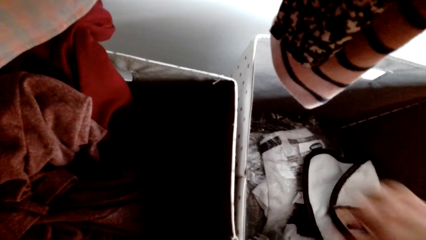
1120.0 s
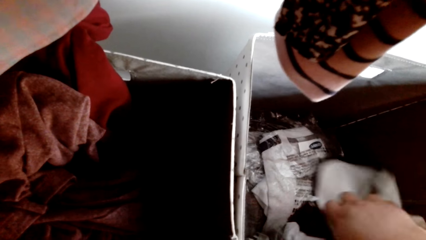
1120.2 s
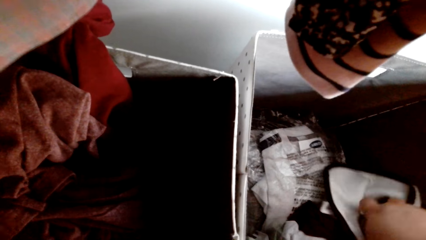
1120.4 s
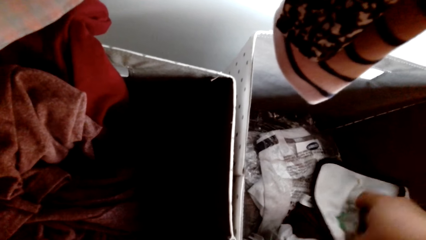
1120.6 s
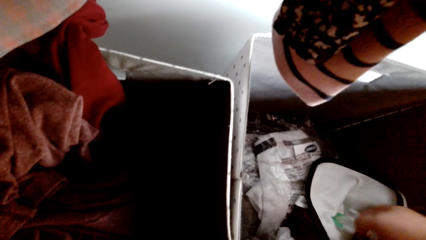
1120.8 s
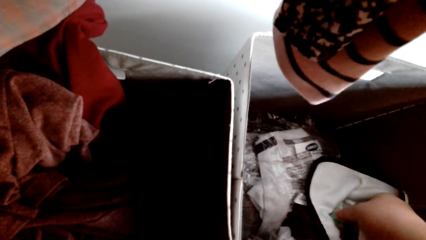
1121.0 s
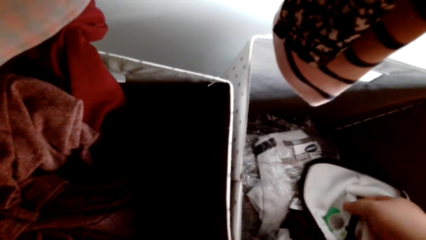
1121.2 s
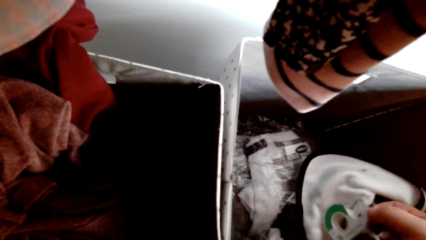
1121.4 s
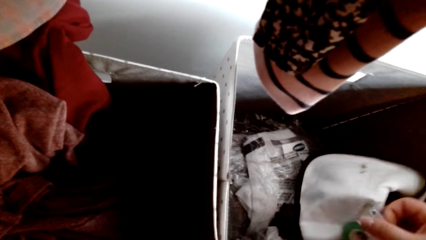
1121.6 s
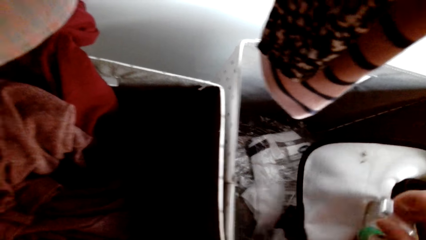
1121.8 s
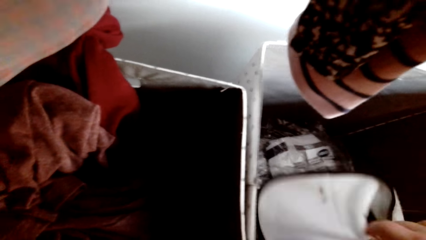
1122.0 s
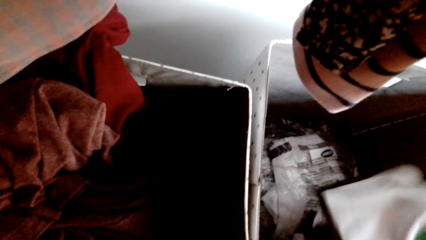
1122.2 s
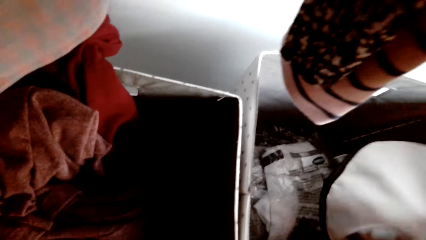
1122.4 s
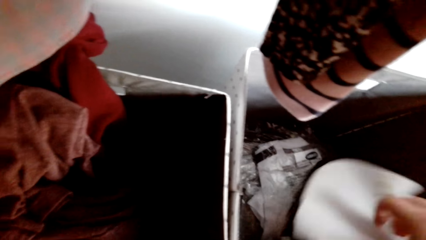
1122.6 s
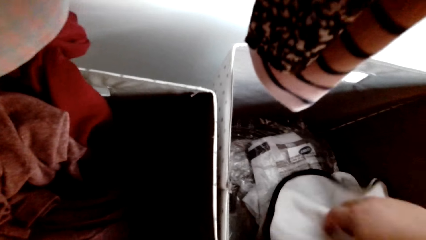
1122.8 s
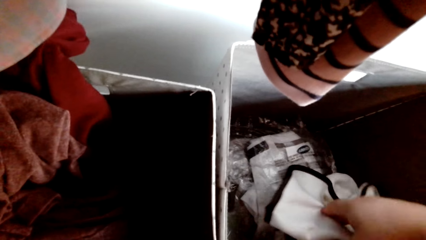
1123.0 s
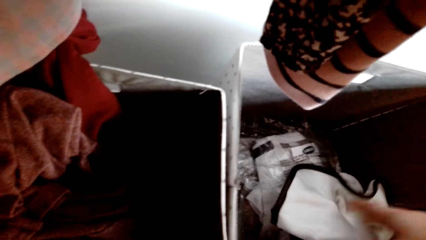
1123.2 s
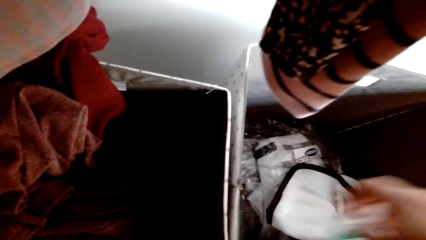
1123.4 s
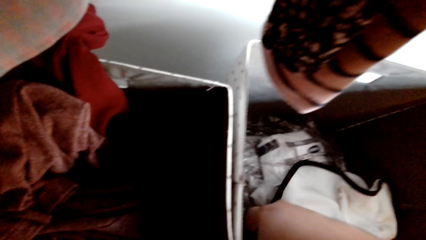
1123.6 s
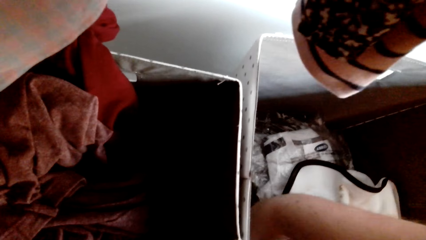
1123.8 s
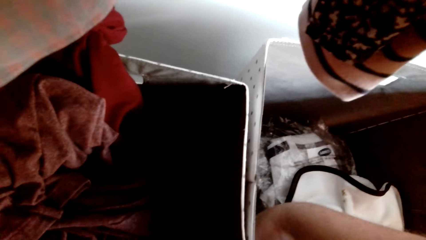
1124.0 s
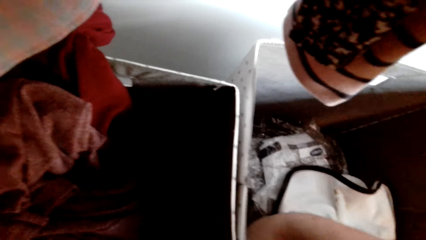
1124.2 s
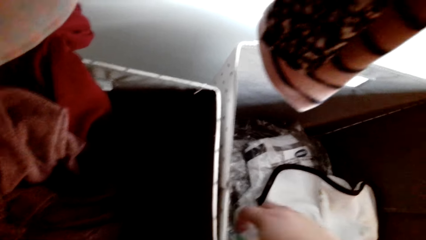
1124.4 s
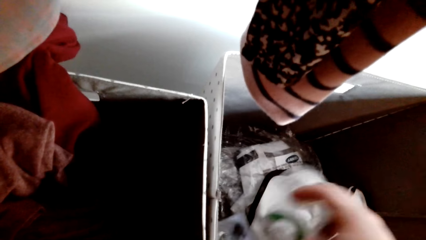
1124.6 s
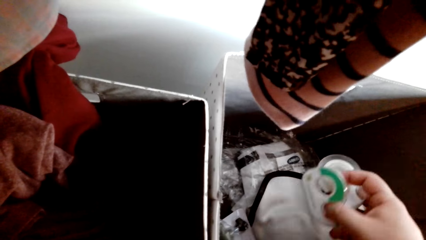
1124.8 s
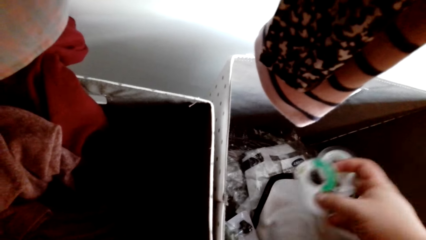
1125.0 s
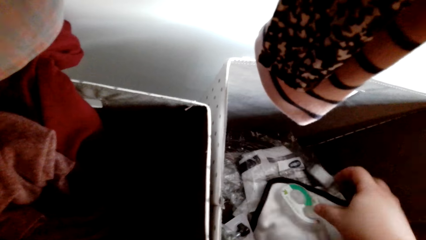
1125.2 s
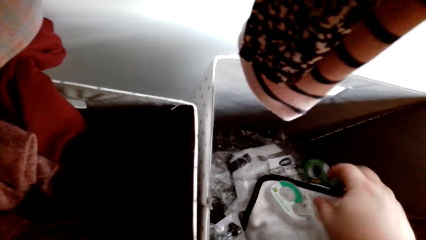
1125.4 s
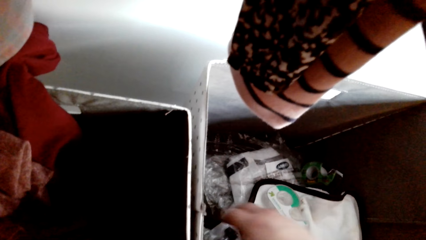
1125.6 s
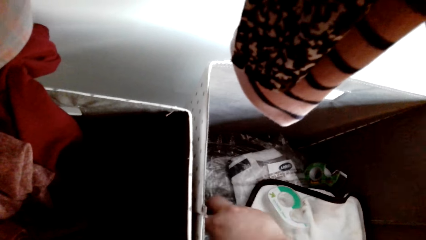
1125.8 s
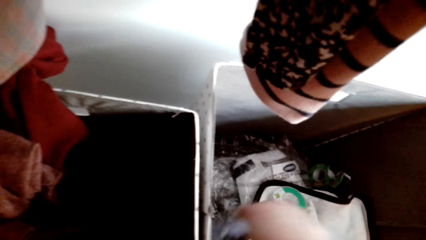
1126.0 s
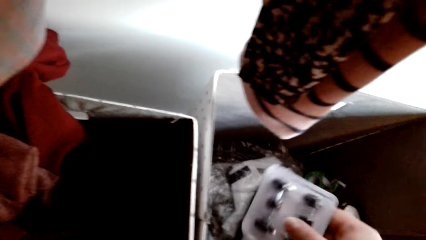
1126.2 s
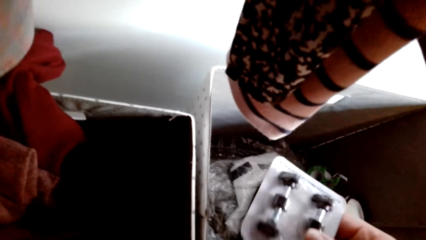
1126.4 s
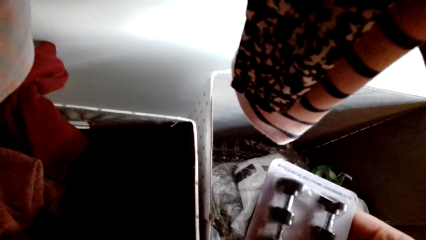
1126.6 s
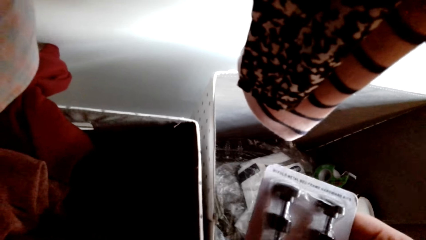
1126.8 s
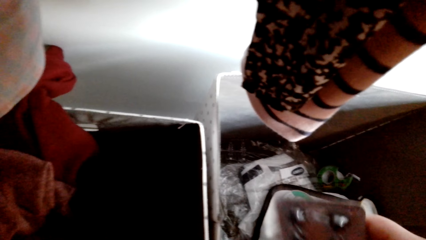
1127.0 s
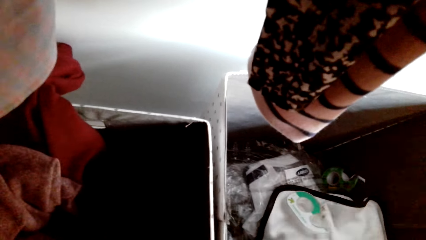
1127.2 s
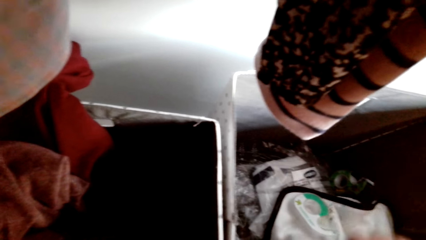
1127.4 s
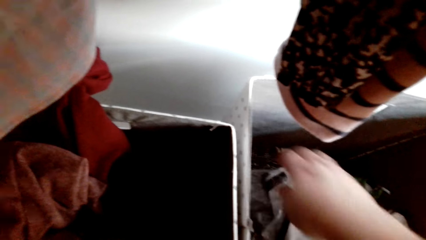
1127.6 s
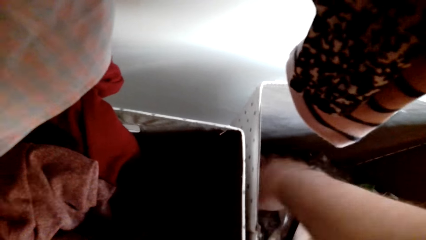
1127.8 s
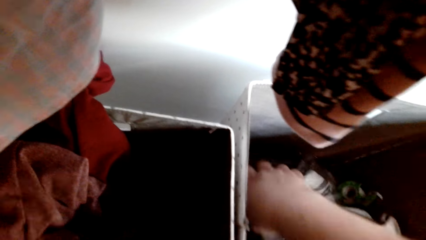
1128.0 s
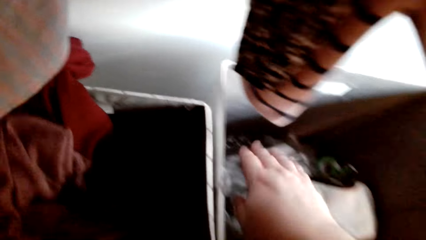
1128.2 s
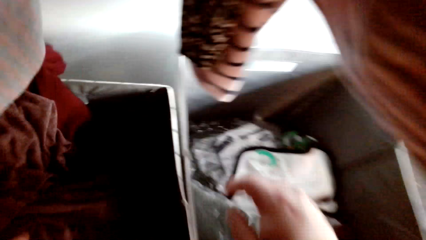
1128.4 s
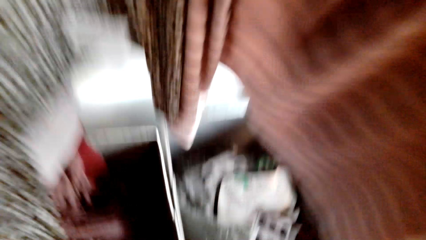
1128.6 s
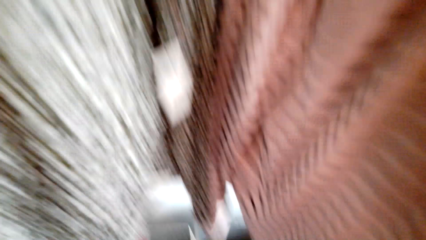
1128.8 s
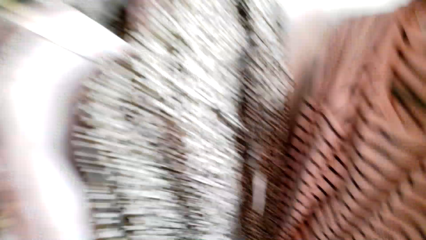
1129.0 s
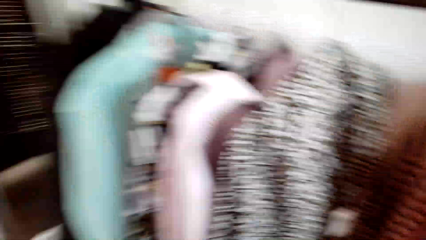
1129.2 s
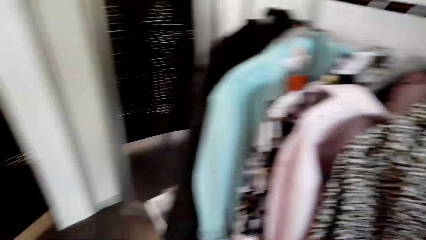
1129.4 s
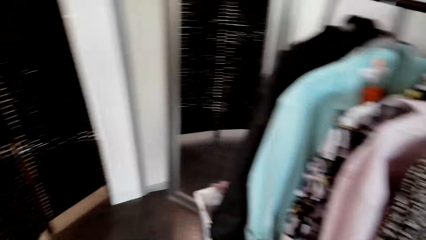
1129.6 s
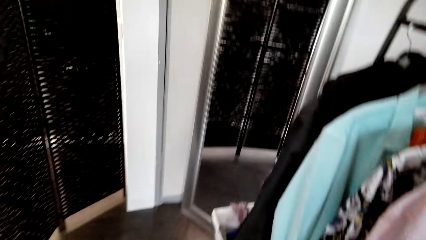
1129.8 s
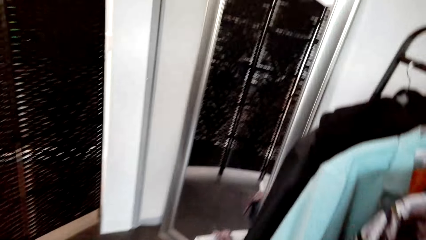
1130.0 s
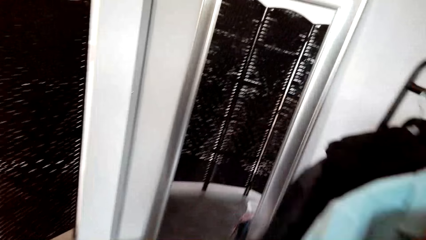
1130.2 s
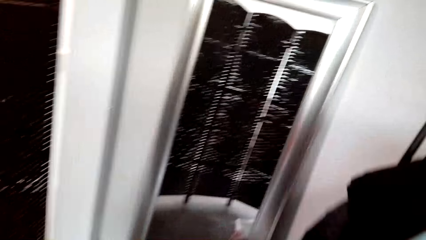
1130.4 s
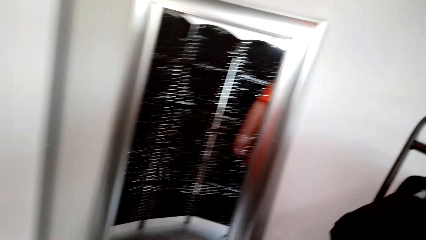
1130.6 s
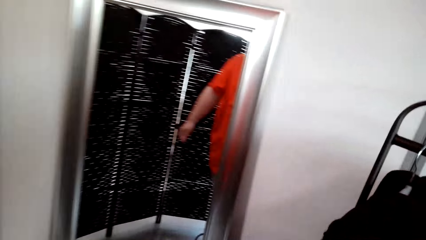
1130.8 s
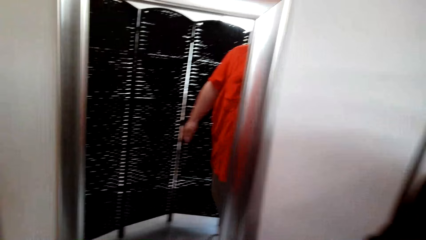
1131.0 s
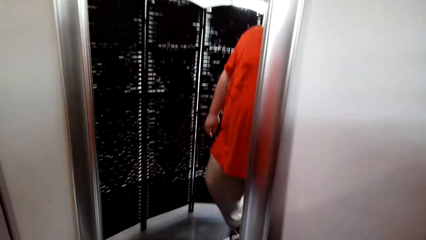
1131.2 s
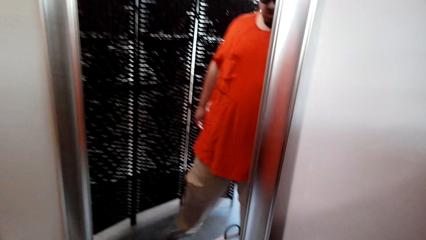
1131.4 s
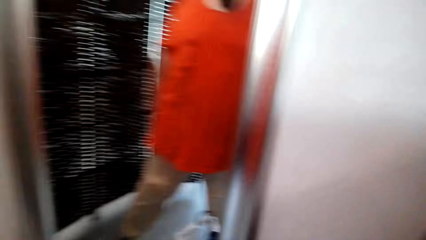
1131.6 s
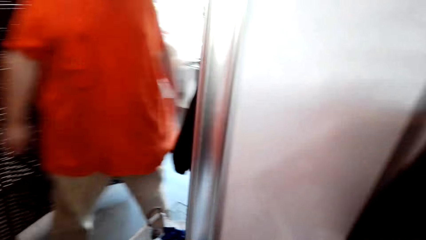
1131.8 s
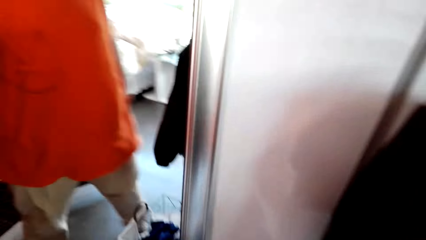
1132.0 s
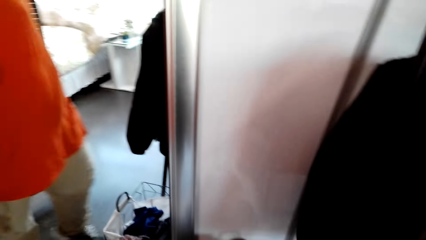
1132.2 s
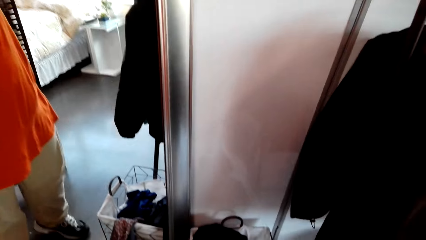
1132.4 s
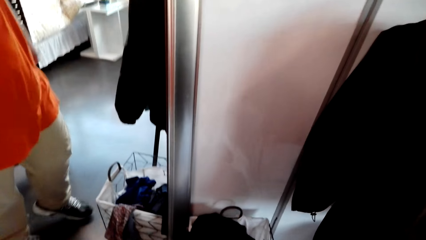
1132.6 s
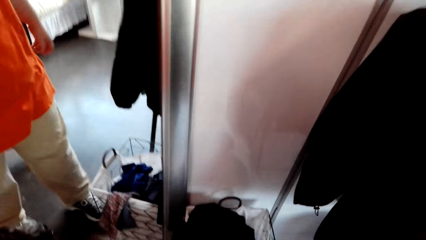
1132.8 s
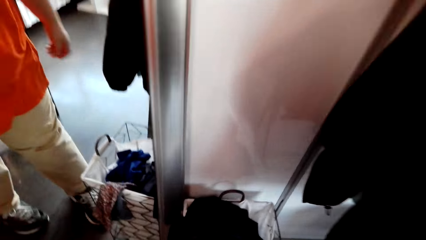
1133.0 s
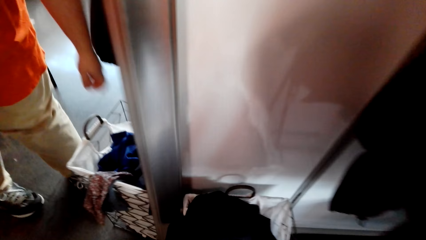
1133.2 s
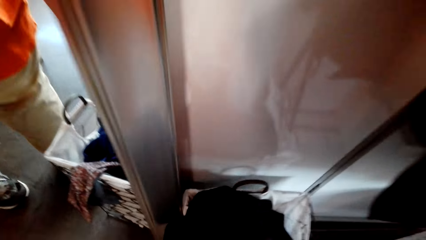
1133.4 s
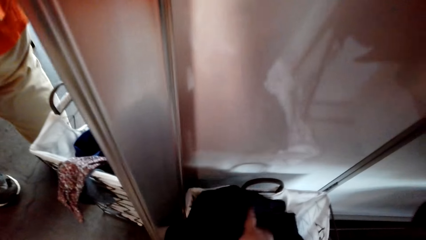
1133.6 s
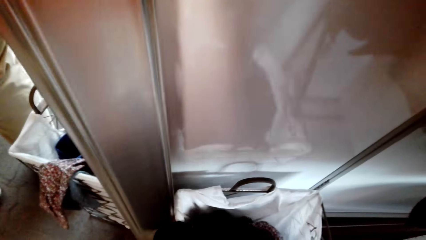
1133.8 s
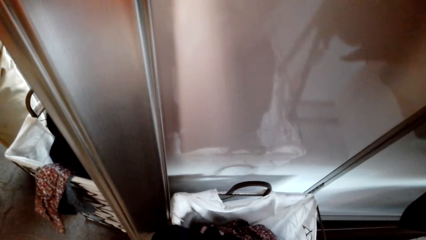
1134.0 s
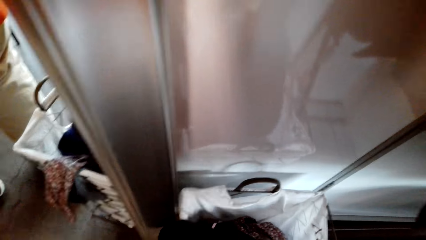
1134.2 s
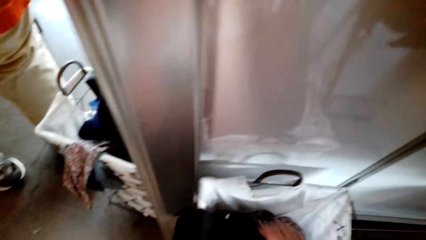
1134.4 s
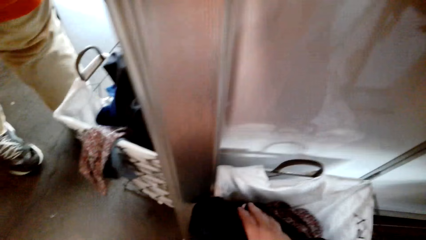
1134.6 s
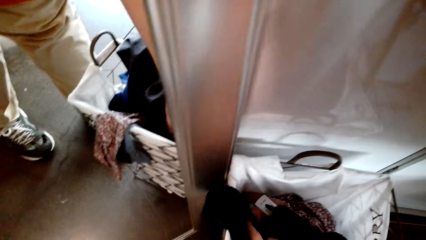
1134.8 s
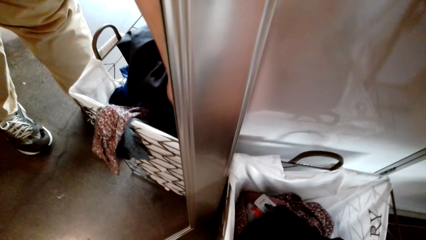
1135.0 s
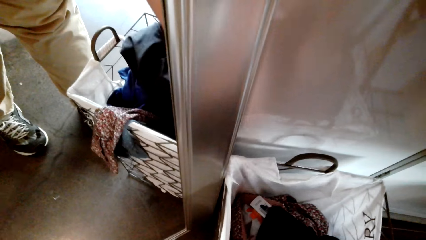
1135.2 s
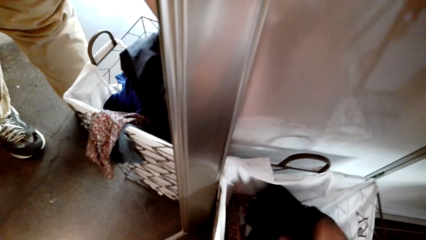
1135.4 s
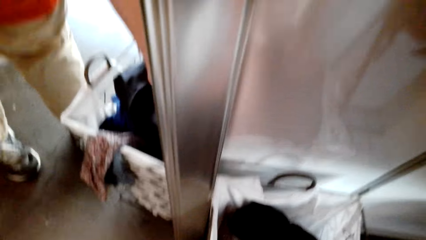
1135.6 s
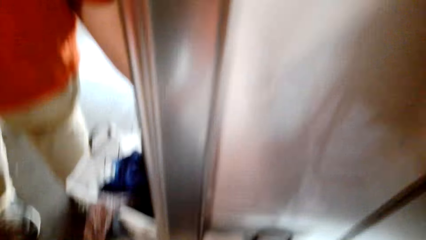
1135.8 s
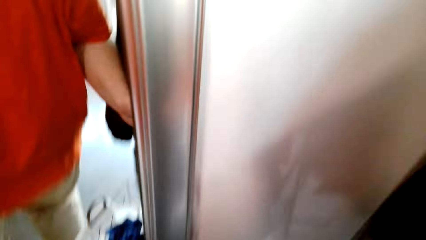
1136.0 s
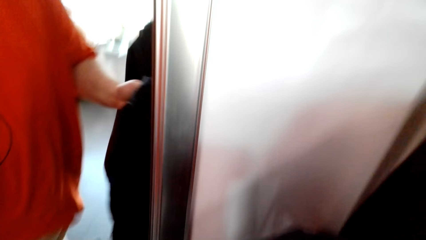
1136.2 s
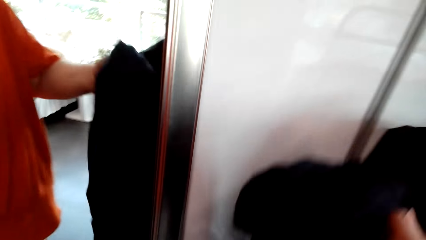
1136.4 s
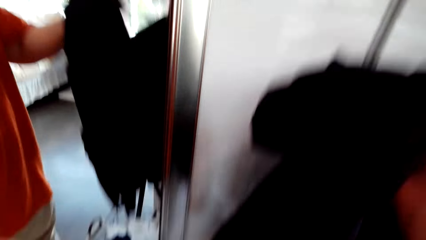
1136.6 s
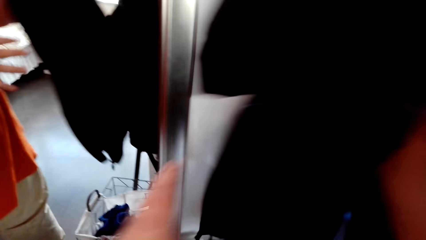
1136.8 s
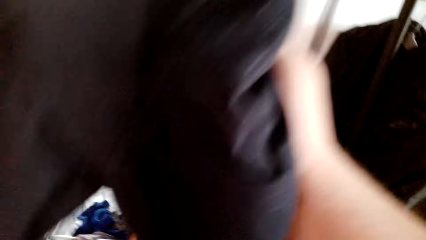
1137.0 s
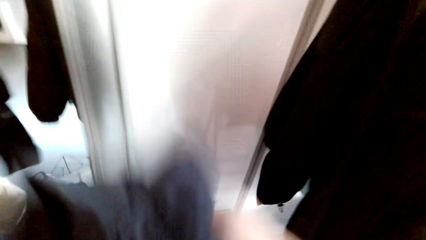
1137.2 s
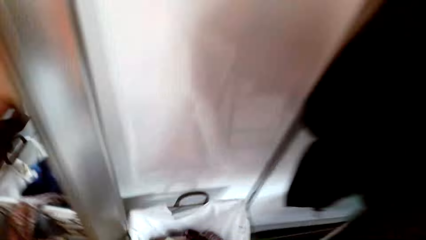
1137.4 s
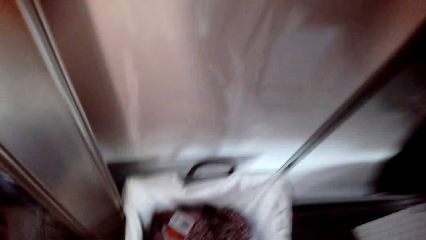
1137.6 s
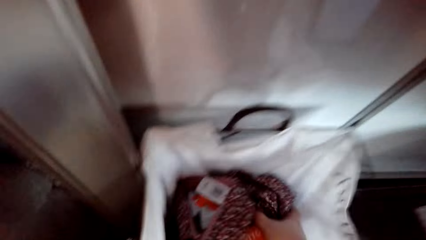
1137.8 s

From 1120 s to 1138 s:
The camera wearer moves the tapes in the box. They check something, drop something, and check in the box. They walk around the house. They pick a T-shirt or cloth. They check the clothes in the bucket. They stretch the T-shirt. They check the cloth.
